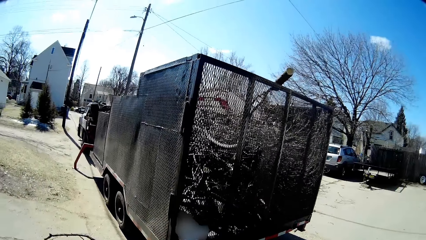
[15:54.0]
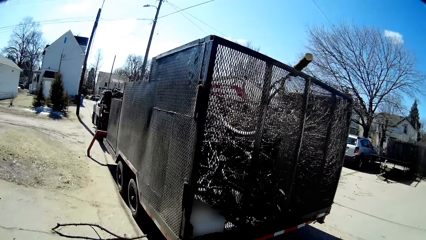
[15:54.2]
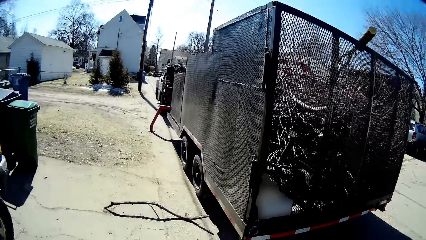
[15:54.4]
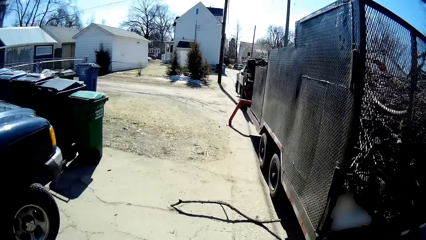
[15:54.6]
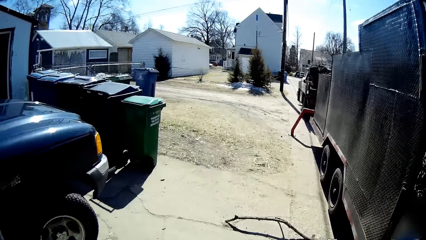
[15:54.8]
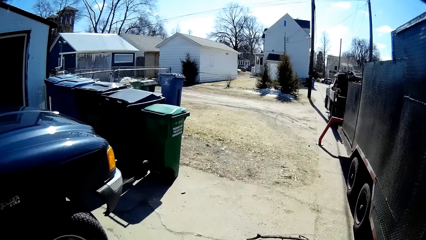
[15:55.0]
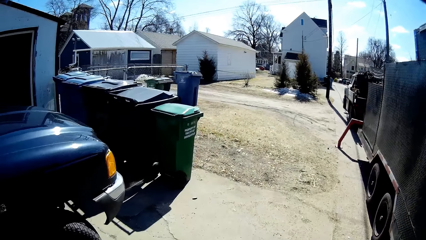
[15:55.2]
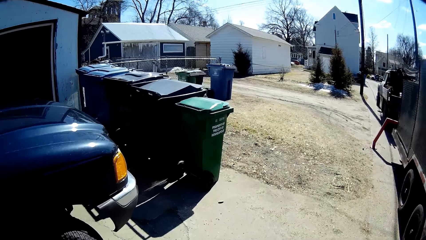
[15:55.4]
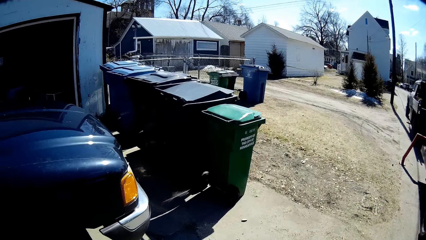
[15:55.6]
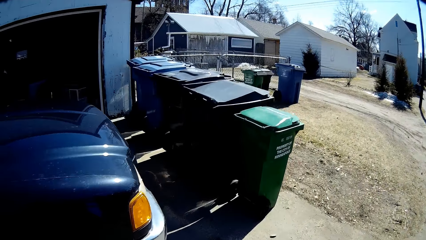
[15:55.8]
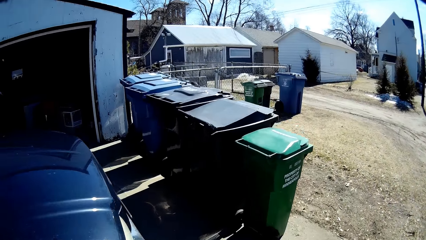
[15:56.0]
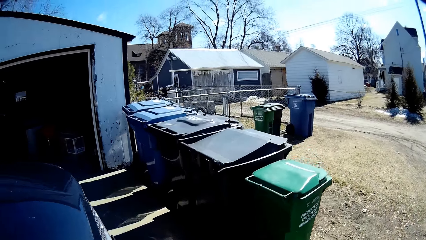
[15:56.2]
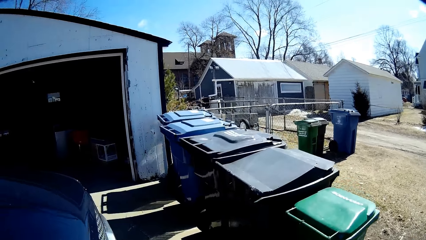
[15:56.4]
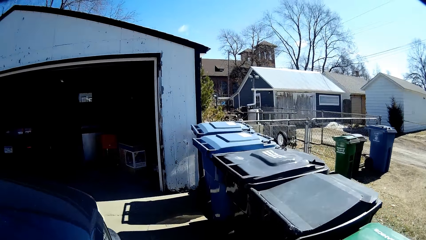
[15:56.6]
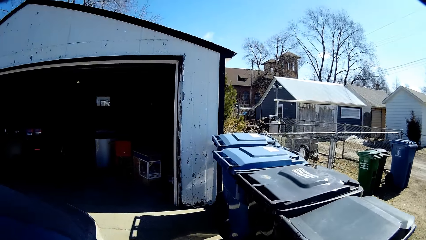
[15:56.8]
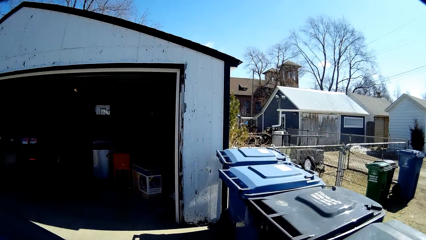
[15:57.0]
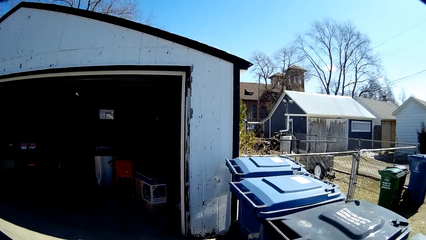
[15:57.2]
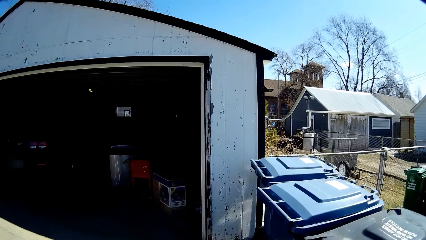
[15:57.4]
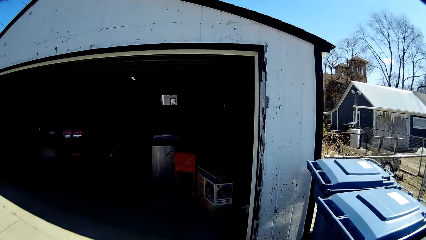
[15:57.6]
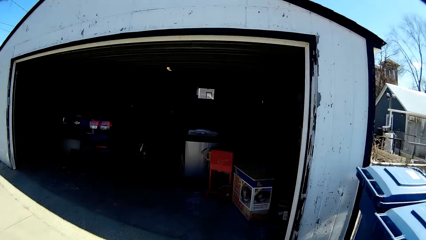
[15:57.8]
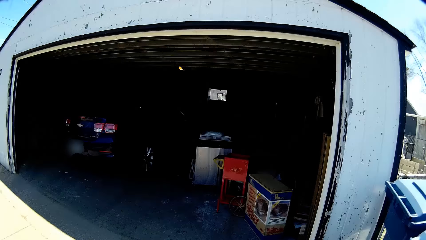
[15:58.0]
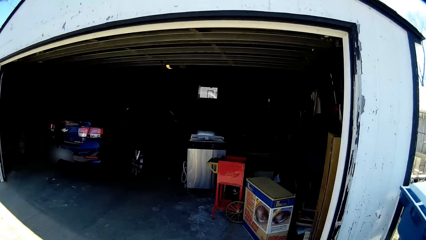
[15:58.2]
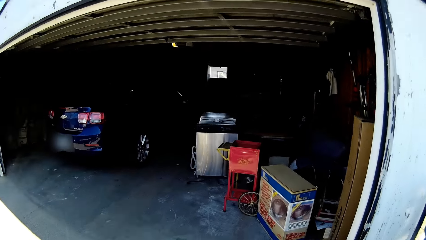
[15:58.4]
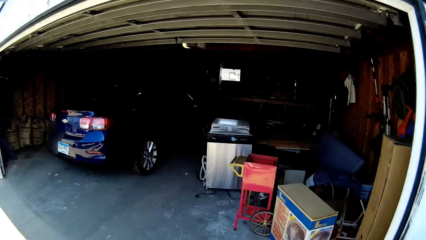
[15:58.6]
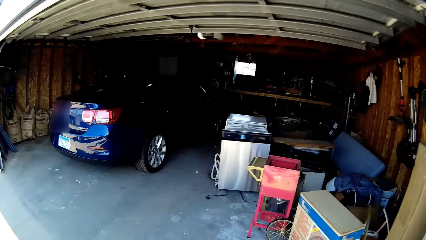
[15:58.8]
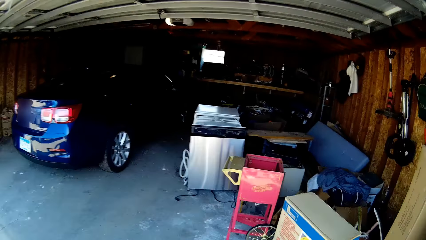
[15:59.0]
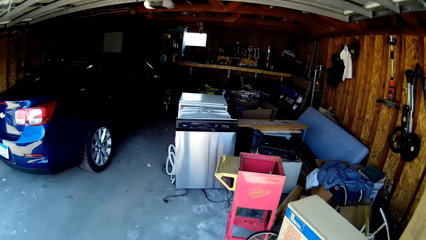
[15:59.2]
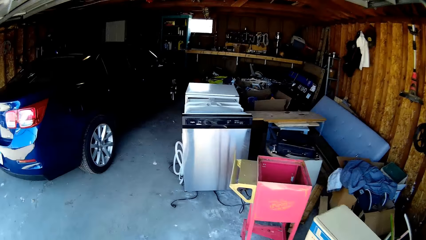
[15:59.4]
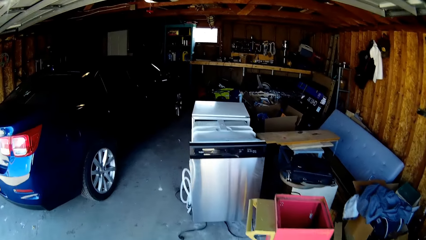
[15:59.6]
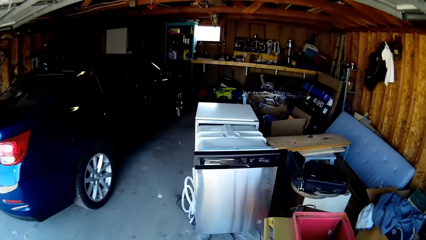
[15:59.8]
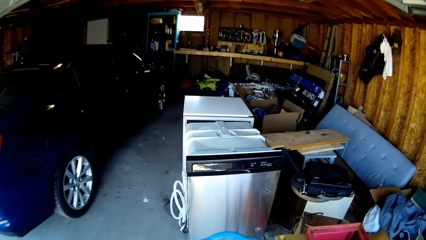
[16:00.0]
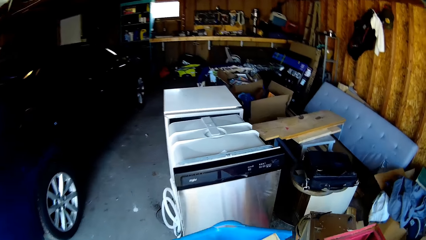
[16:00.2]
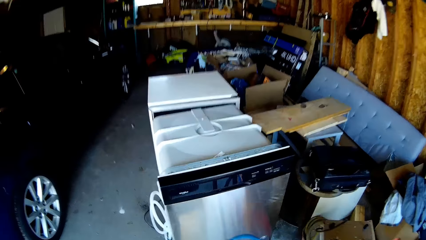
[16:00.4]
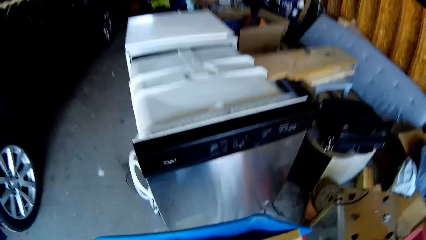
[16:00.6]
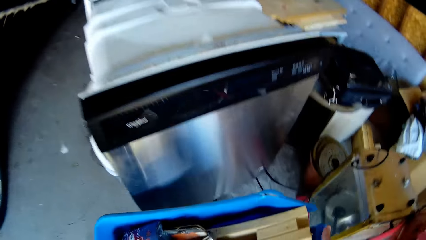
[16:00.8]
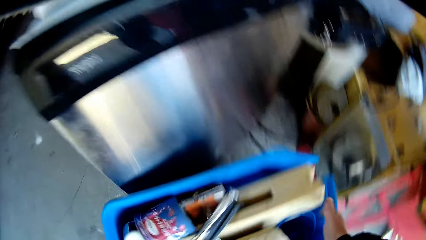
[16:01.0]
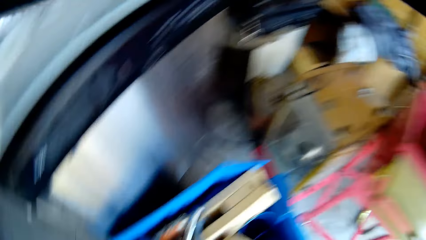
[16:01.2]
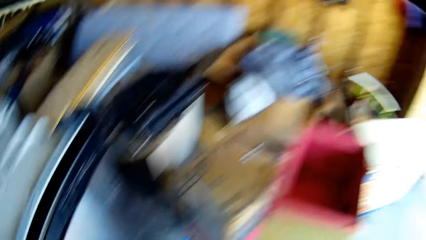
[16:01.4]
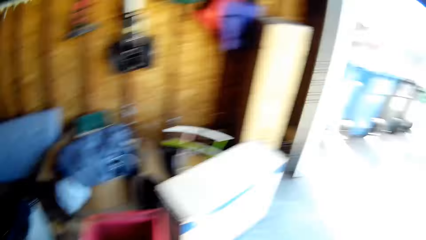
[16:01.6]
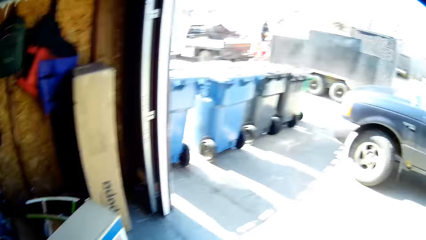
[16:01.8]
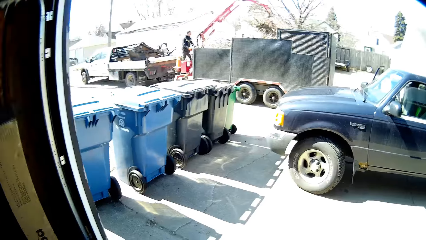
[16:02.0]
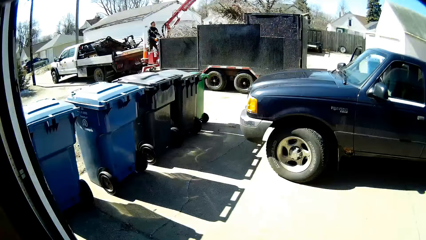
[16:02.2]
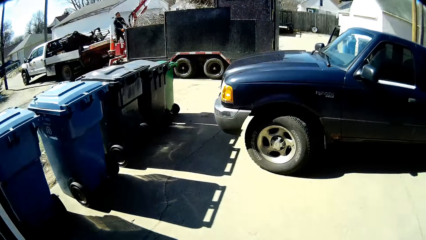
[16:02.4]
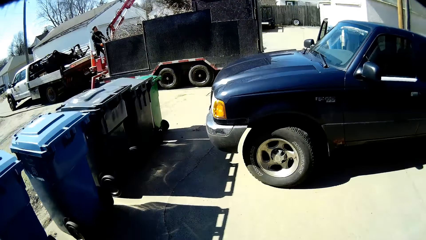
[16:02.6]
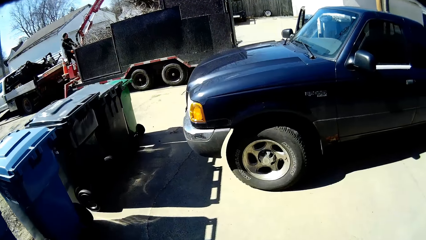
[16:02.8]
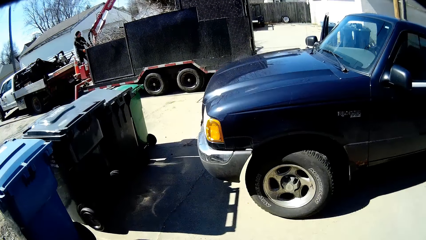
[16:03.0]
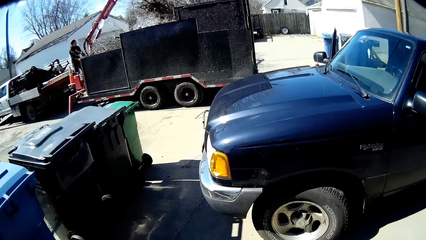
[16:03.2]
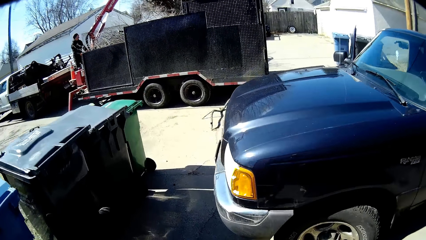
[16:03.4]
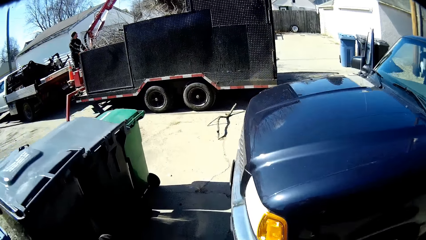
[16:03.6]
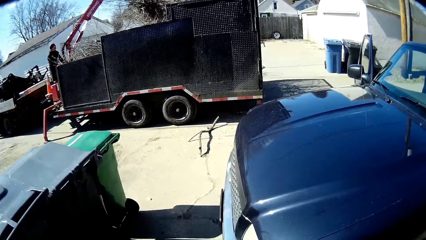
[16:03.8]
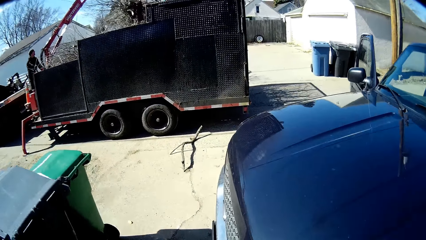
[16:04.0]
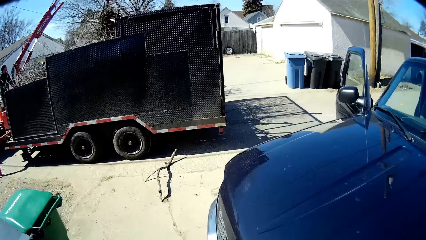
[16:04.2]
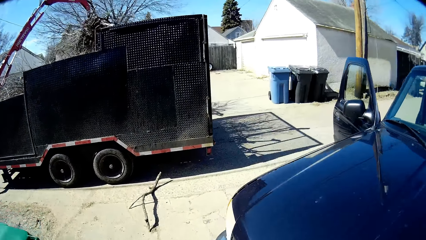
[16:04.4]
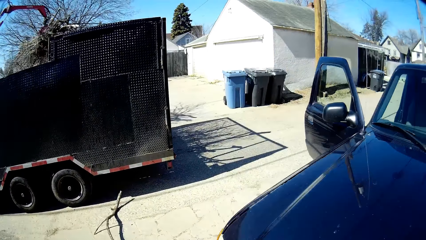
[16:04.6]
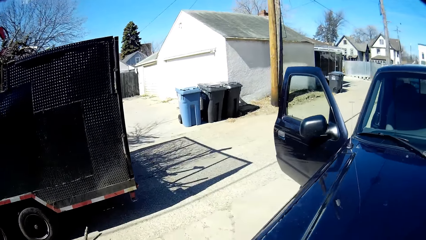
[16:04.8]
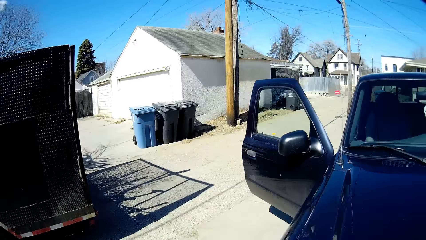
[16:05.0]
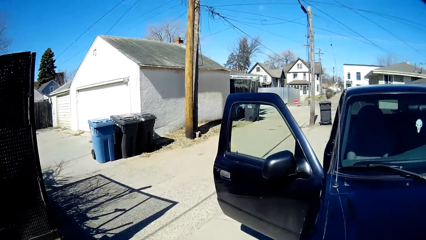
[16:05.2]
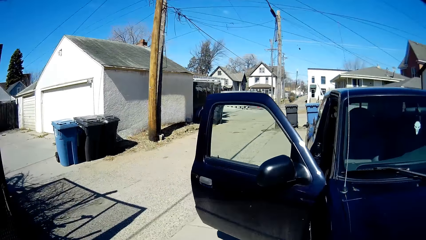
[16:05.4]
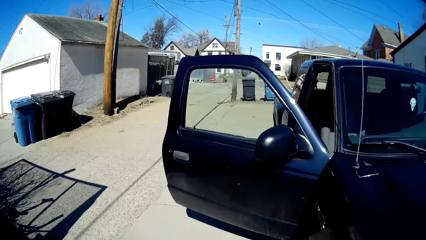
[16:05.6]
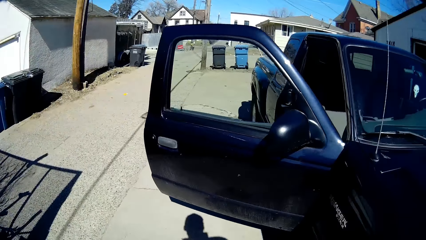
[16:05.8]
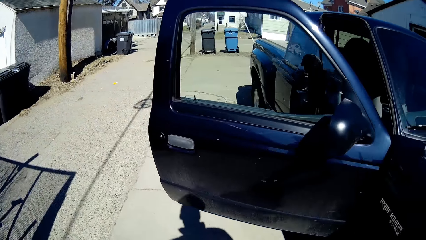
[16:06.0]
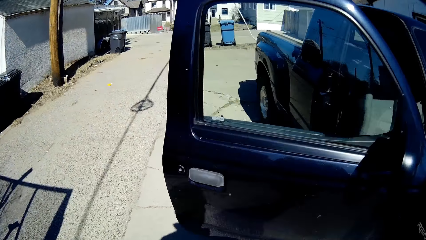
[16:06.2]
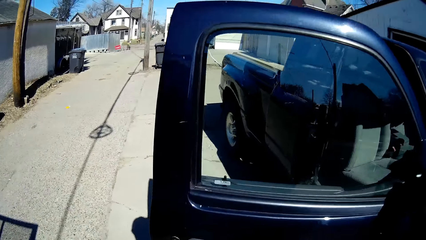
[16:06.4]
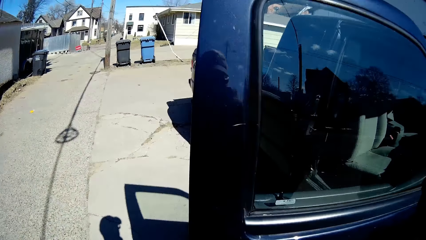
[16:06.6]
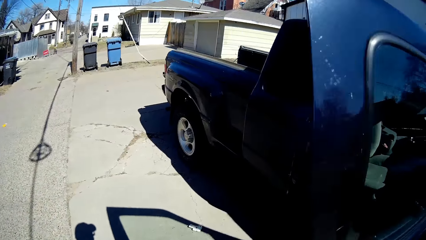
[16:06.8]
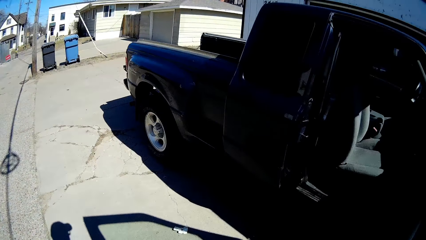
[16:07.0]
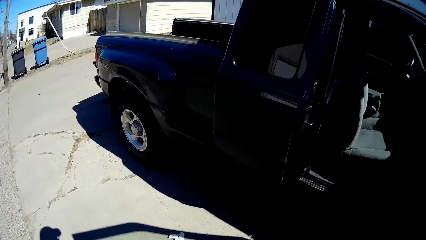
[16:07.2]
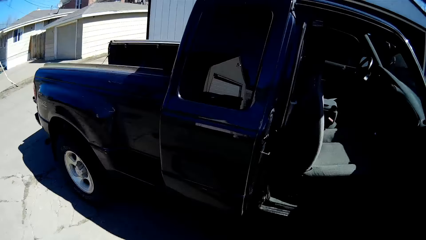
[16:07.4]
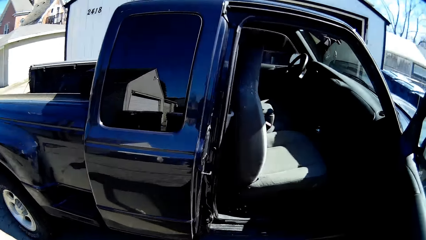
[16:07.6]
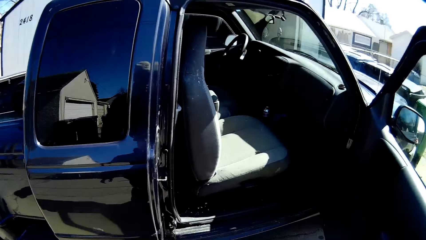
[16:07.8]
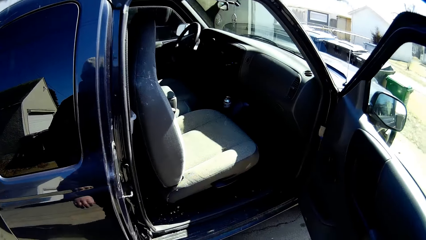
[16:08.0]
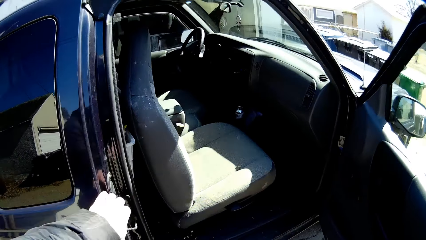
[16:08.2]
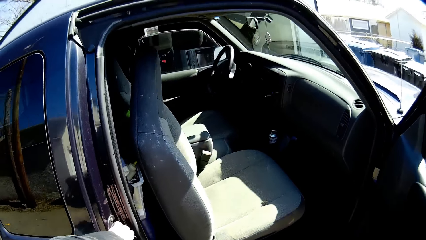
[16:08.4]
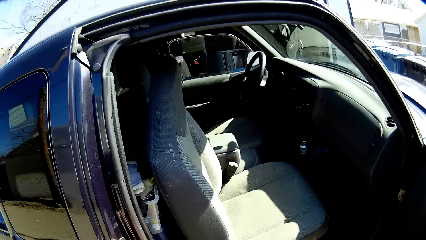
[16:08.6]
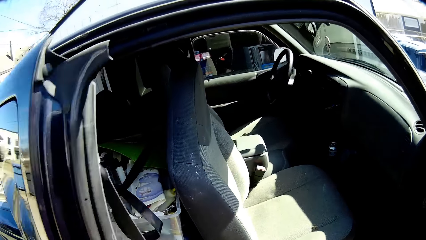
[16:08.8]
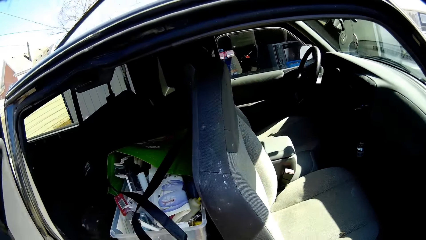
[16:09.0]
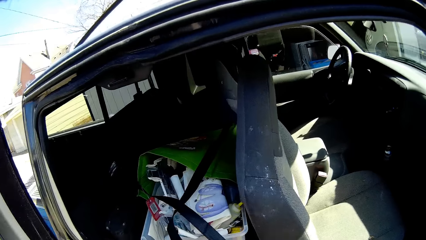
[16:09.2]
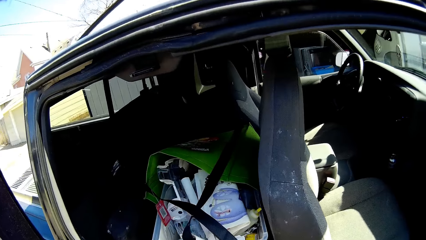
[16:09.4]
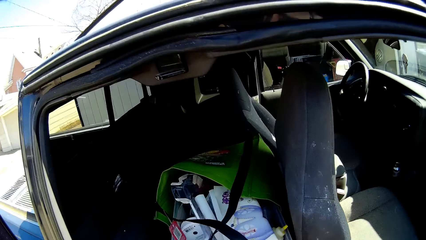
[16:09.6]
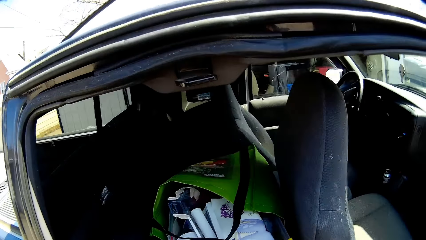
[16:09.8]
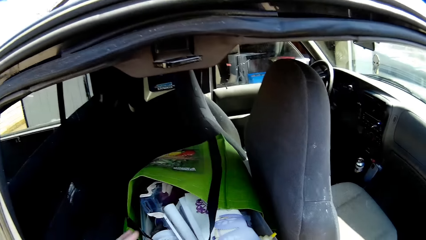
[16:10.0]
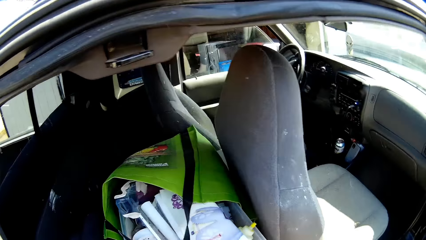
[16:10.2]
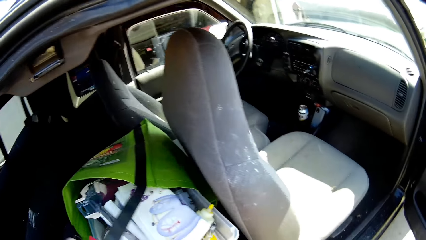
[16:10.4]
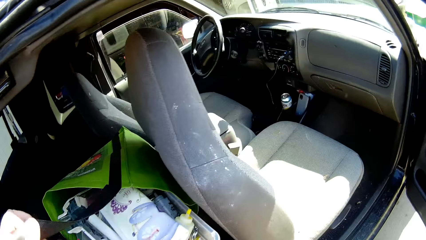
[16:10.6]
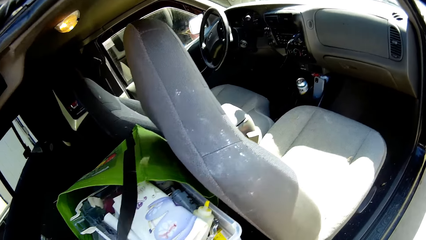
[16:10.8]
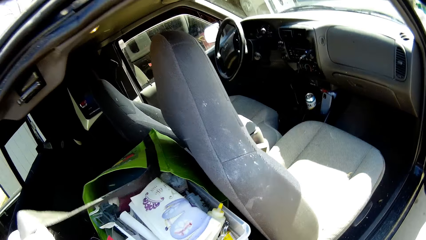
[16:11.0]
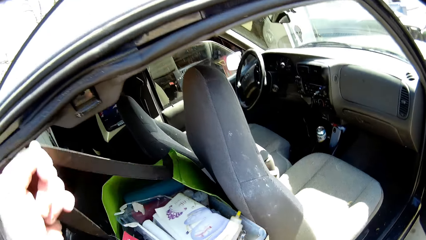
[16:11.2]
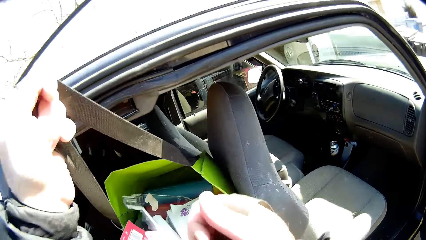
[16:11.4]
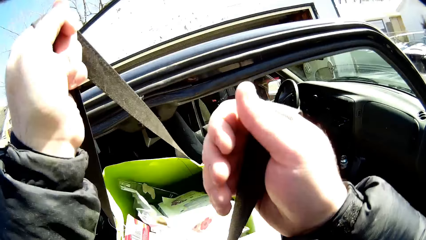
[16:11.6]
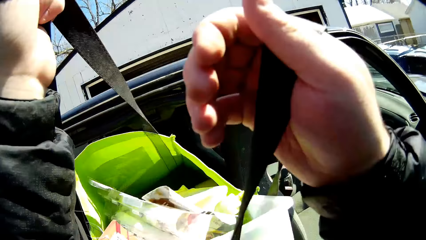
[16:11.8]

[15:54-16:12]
The camera wearer moves the basket to the garage. They walk. They put the basket down. They walk back to the car. They open the back car door. They lift the bag from the car.
